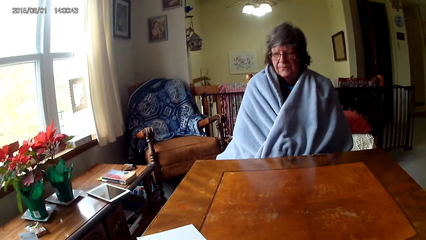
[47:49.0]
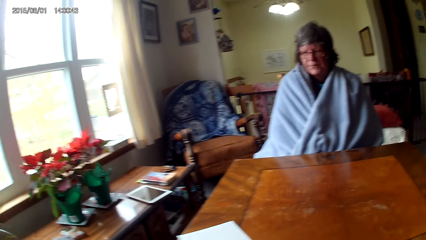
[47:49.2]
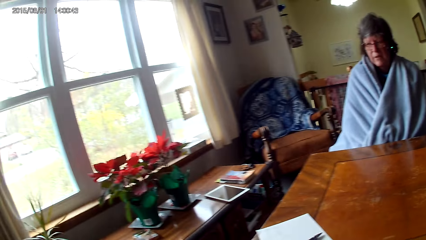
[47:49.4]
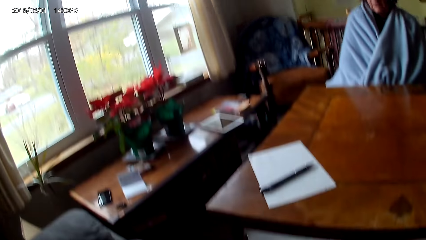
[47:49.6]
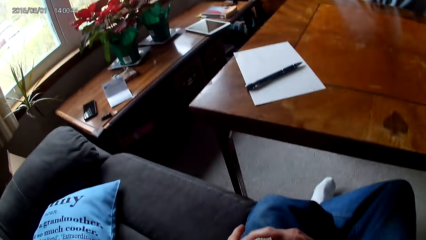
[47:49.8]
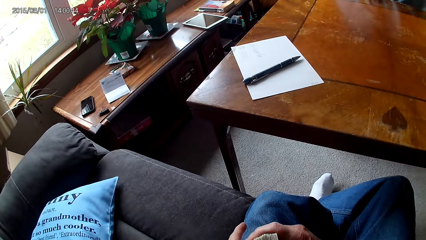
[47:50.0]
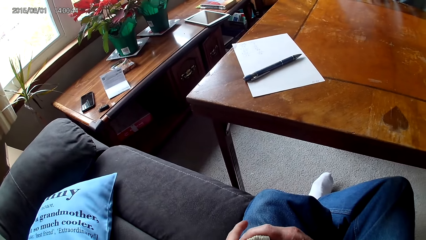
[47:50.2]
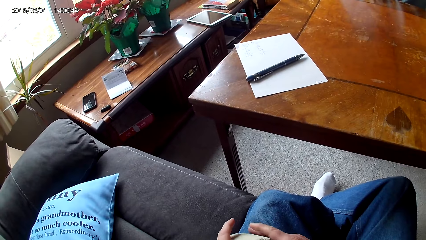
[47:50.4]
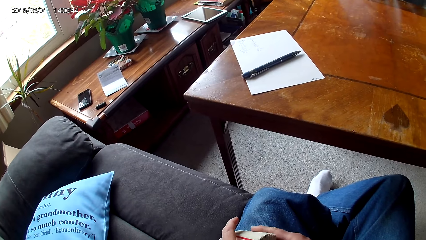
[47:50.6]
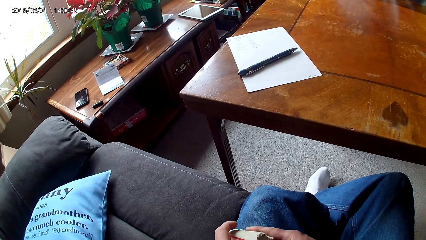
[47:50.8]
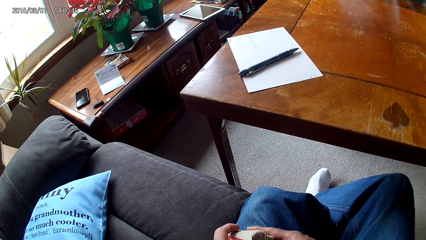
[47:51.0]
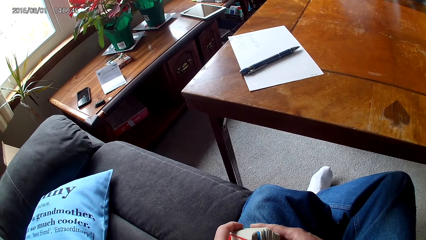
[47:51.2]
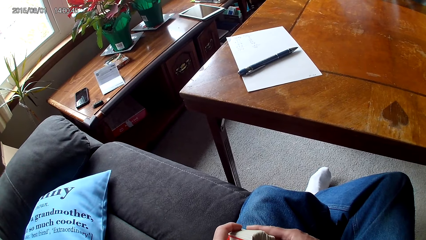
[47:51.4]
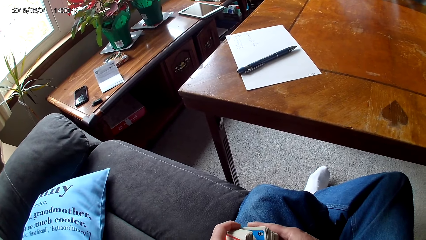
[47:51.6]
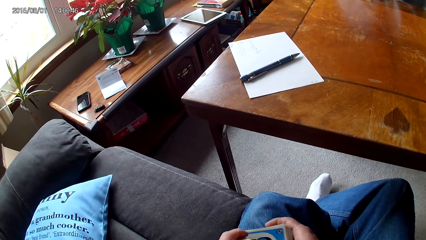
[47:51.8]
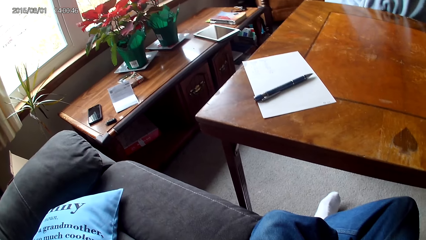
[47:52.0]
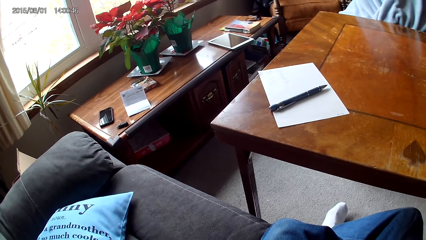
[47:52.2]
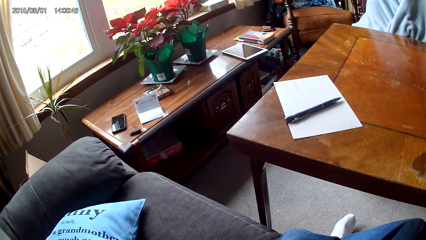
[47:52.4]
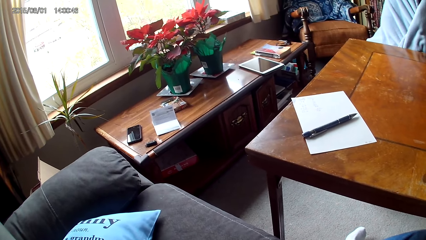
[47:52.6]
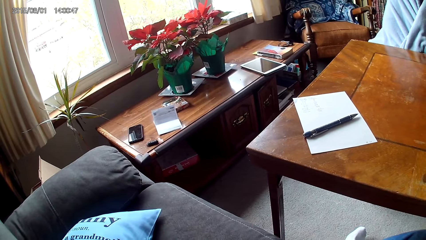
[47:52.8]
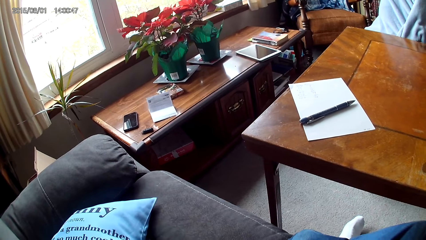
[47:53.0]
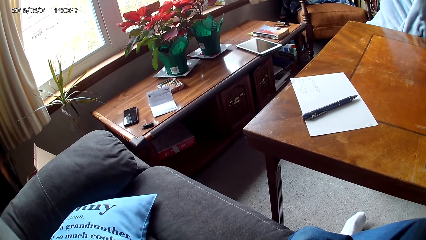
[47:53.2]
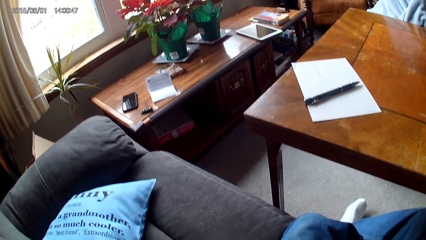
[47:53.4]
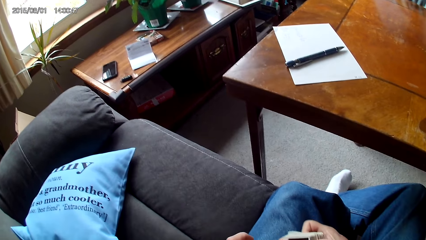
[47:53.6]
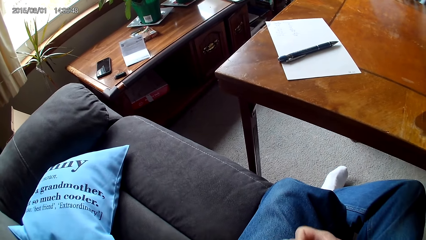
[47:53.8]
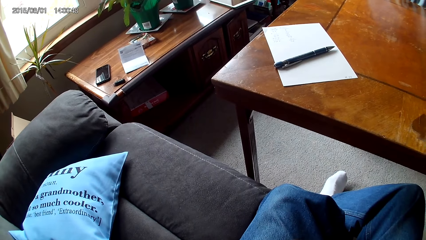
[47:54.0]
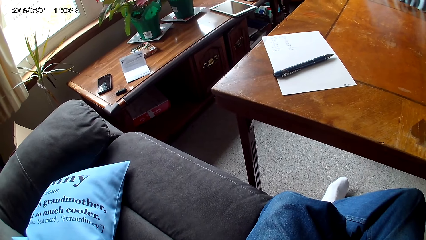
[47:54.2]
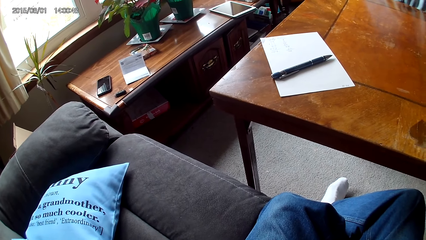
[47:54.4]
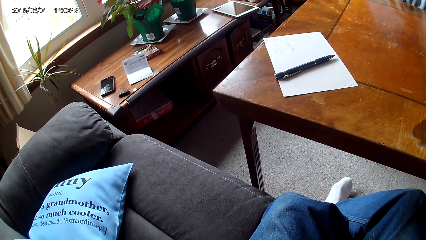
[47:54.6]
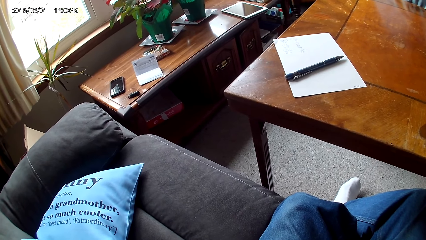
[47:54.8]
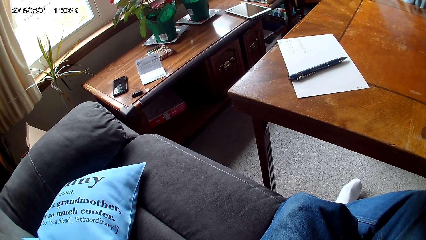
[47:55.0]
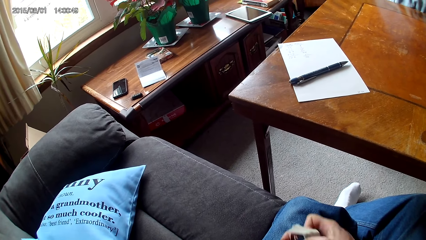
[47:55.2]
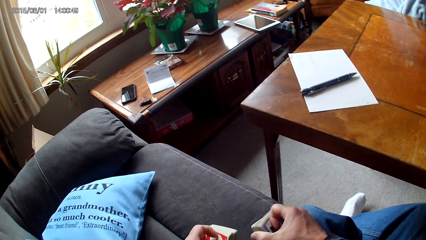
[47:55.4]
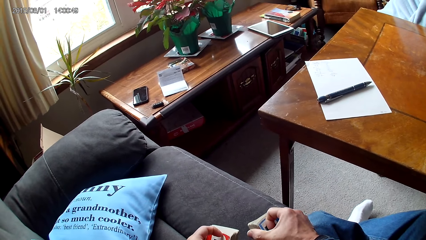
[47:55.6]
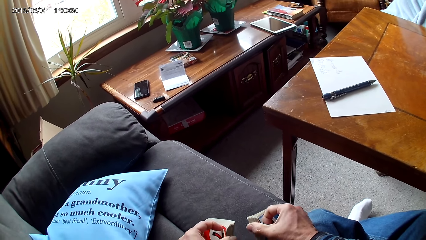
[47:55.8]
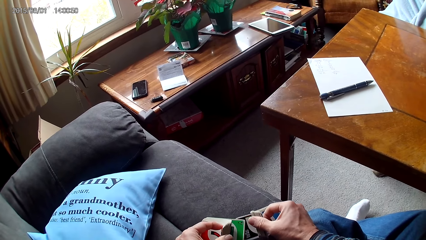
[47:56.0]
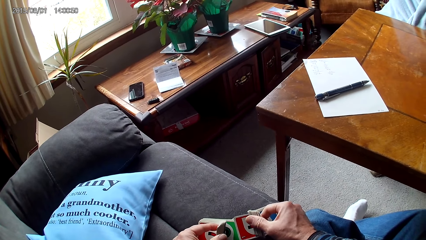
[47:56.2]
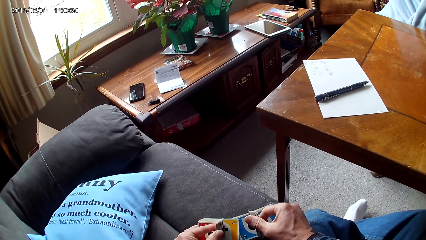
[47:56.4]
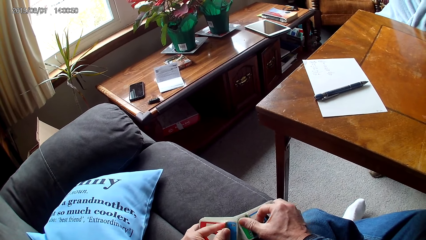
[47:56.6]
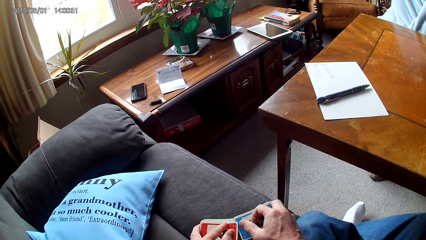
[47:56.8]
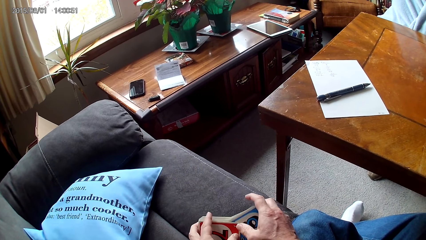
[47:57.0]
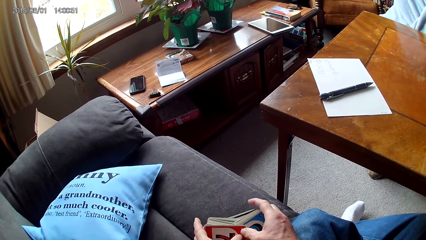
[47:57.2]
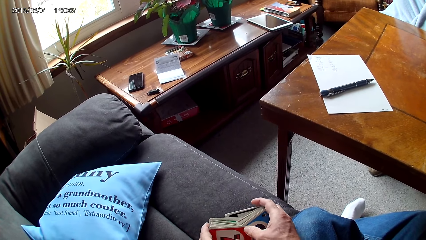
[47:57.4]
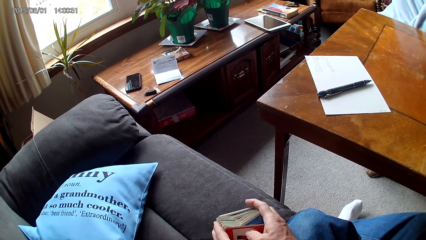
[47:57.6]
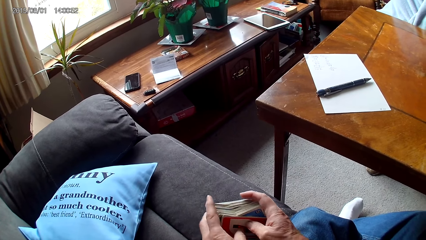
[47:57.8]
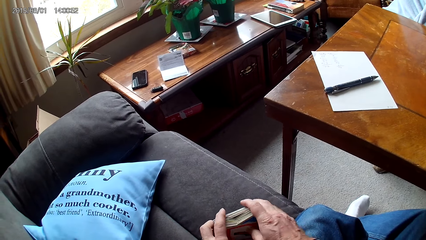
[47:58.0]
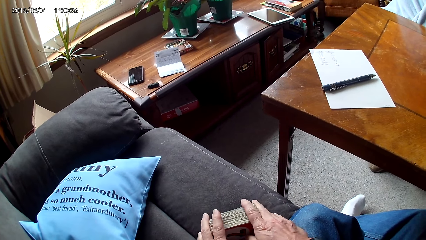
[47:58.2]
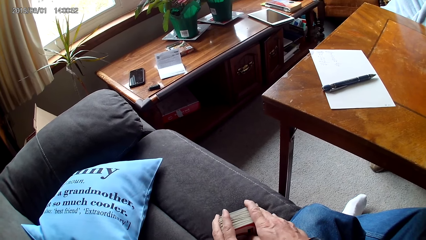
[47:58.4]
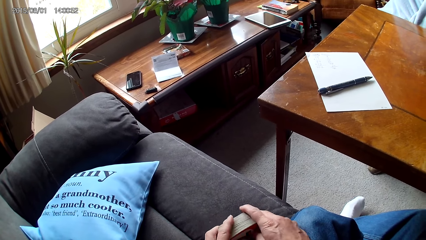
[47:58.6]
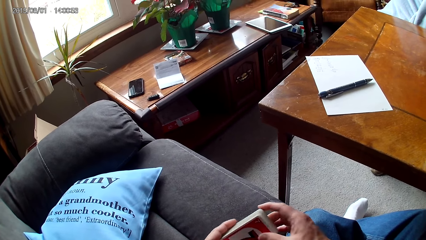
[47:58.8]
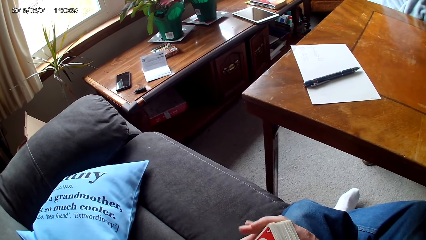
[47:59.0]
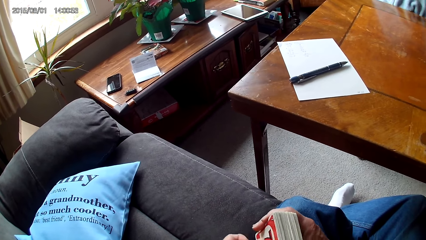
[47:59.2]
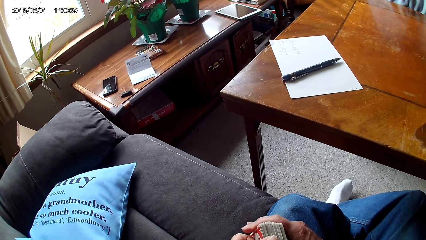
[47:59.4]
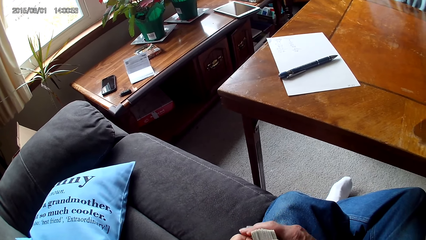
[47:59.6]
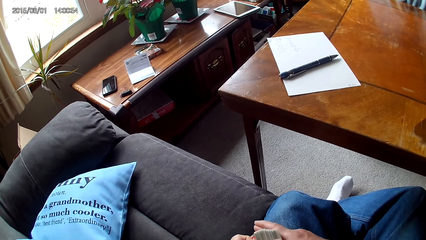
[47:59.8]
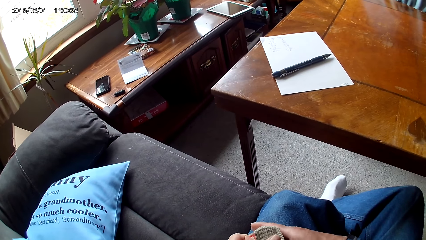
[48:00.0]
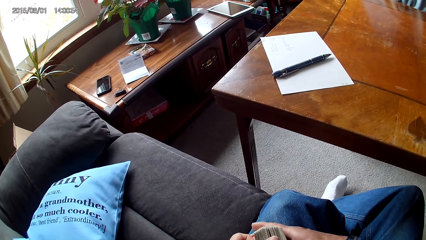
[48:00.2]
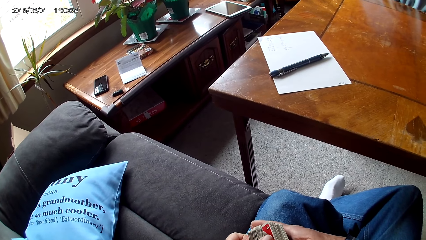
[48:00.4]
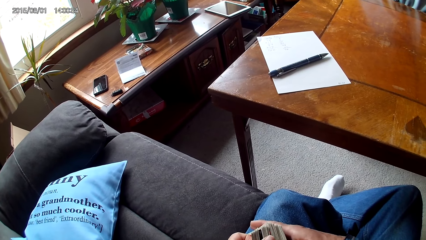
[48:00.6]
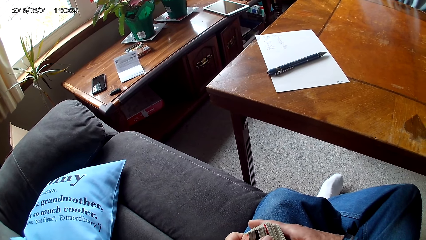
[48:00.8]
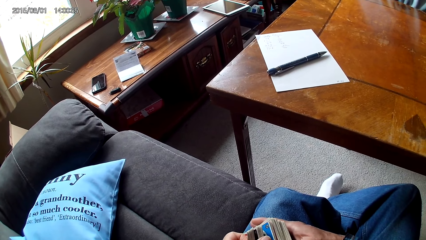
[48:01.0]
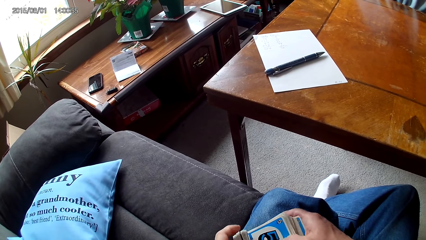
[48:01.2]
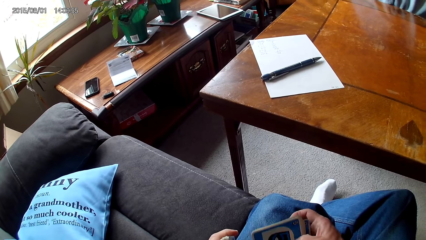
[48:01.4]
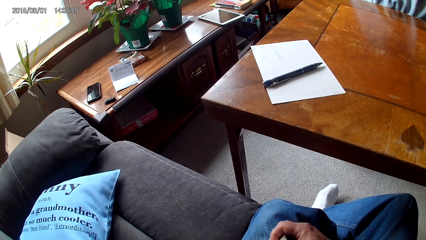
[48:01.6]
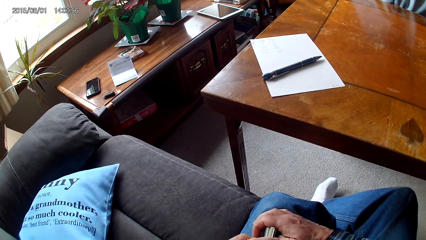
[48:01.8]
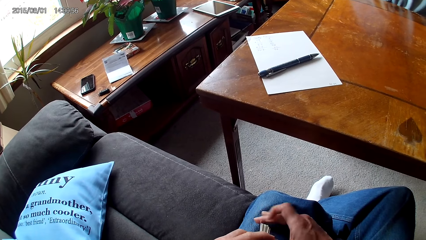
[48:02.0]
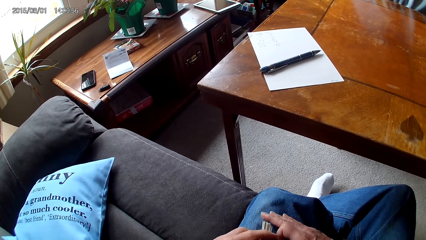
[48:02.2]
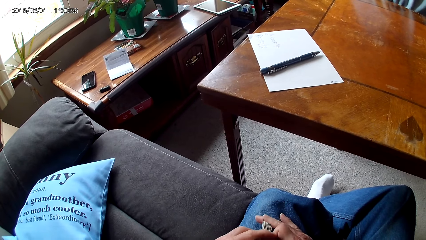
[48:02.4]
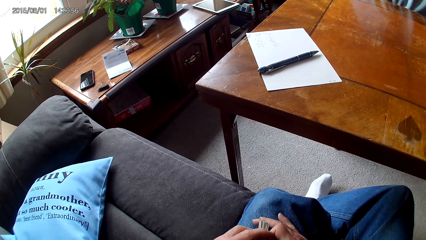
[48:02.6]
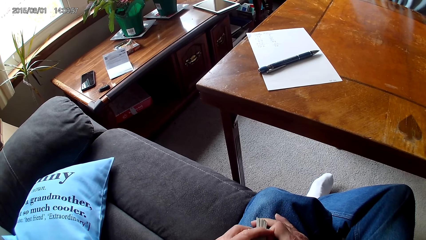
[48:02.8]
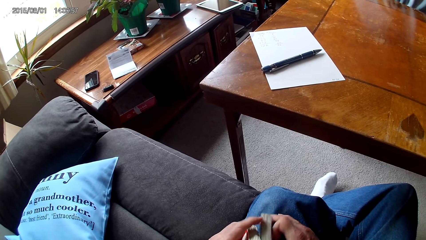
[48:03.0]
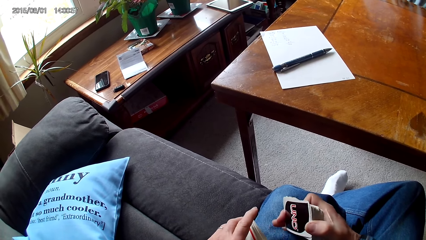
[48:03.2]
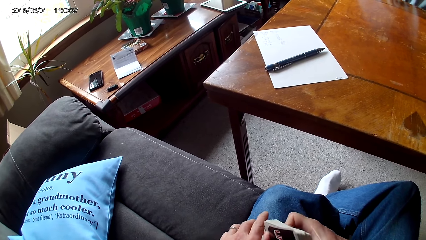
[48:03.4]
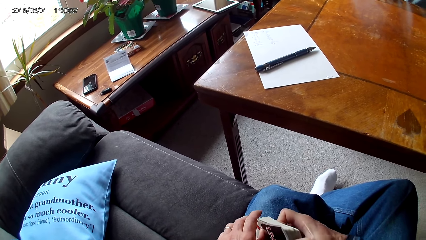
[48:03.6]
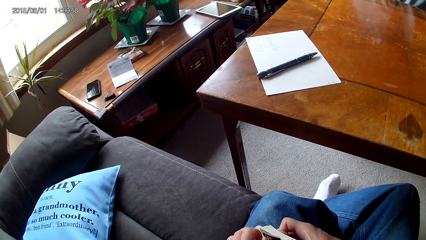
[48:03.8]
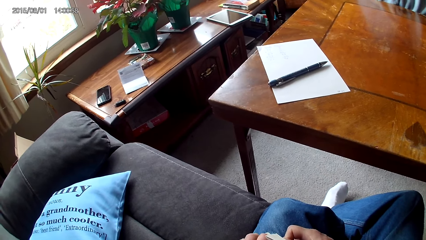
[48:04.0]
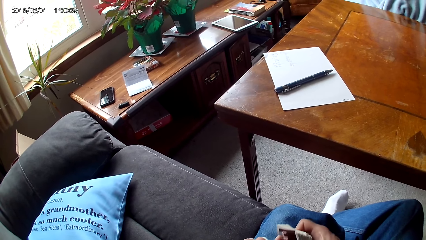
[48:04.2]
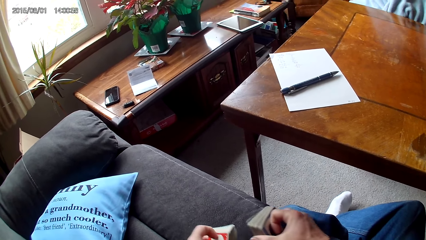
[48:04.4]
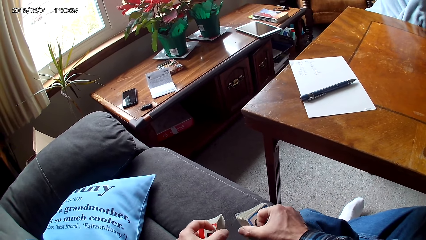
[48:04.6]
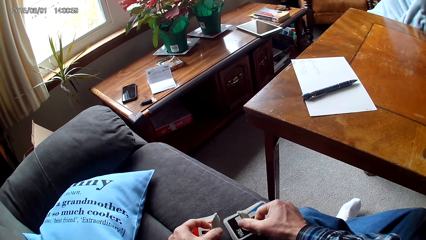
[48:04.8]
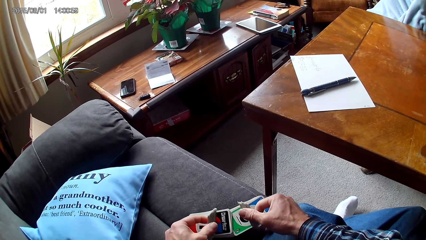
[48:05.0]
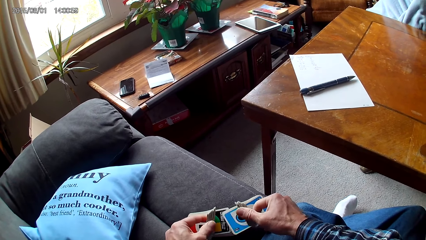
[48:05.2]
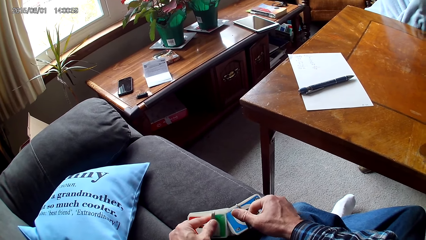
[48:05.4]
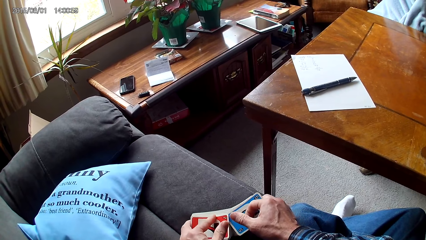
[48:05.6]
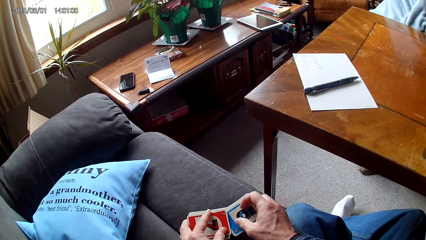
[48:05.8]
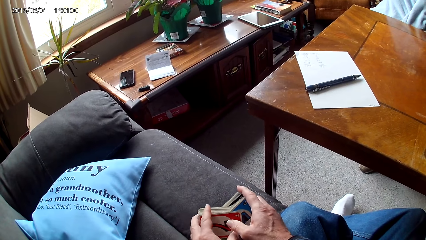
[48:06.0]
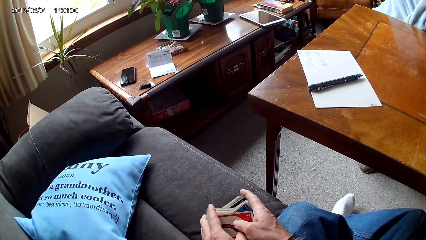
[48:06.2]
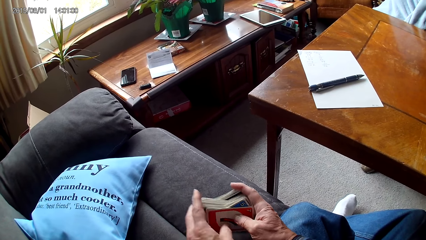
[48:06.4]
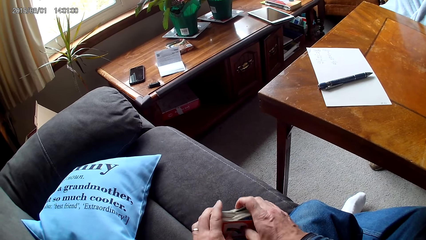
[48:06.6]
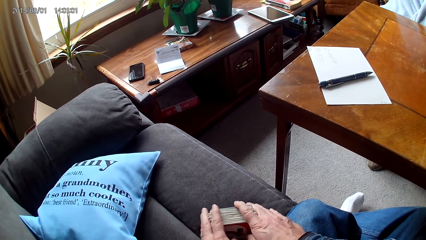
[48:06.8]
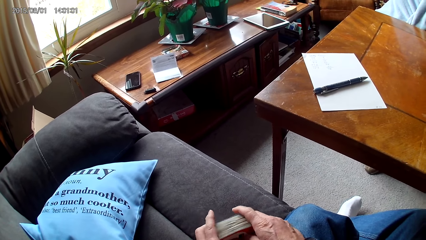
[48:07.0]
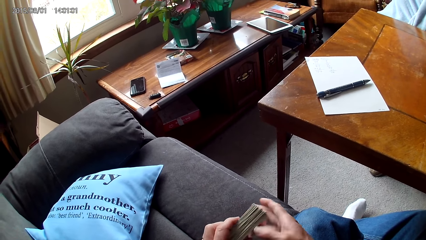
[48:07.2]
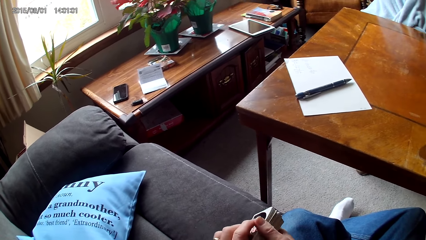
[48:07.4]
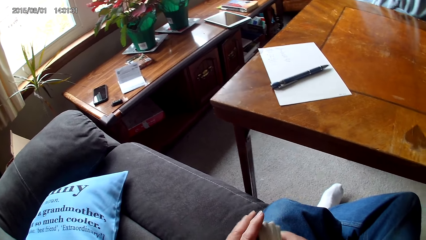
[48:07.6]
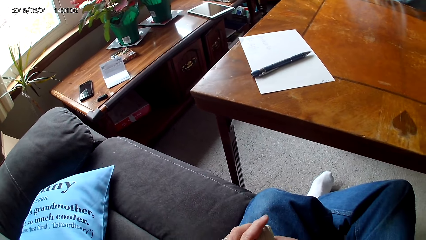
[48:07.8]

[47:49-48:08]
The camera wearer looks around. They reshuffle the cards. They separate the cards with hands. They sort the cards on a sofa with hands. They put the cards together. They separate the cards with hands. They sort the cards on the sofa with hands. They put the cards together.
